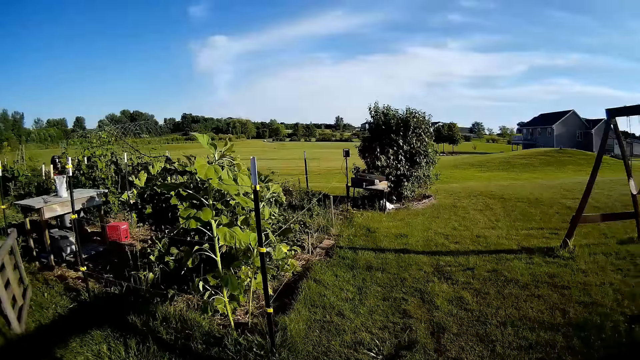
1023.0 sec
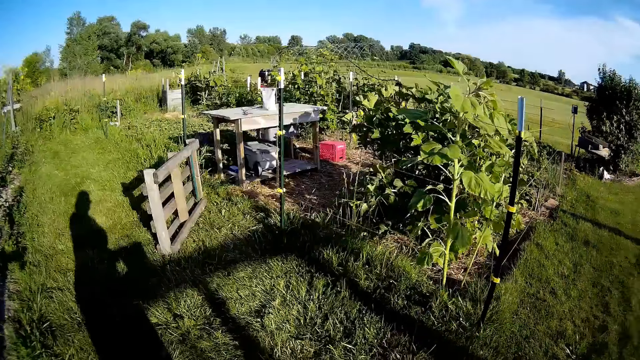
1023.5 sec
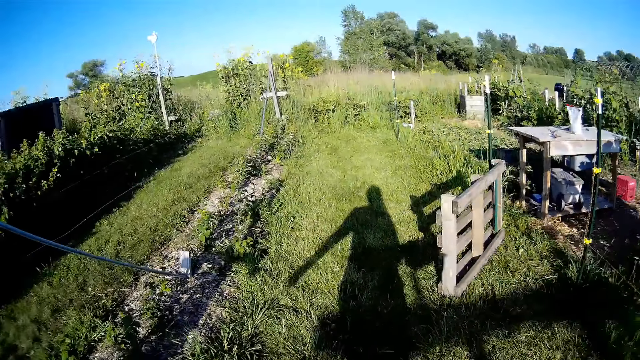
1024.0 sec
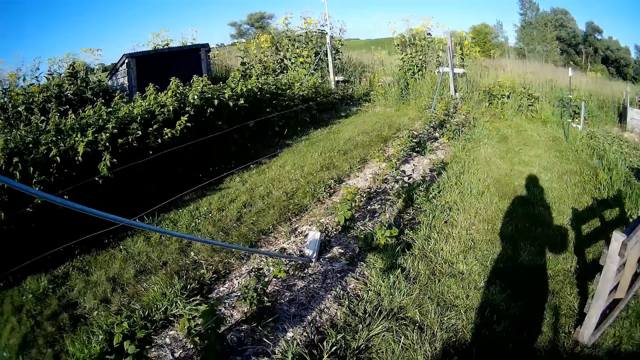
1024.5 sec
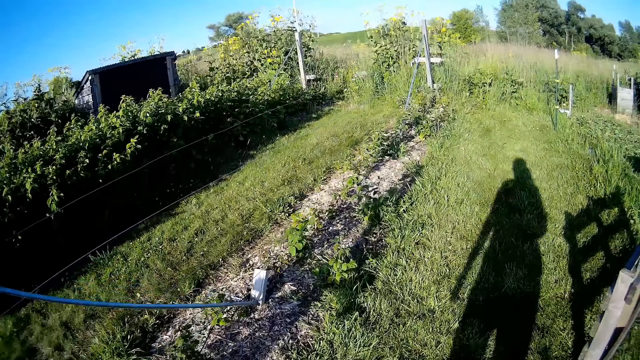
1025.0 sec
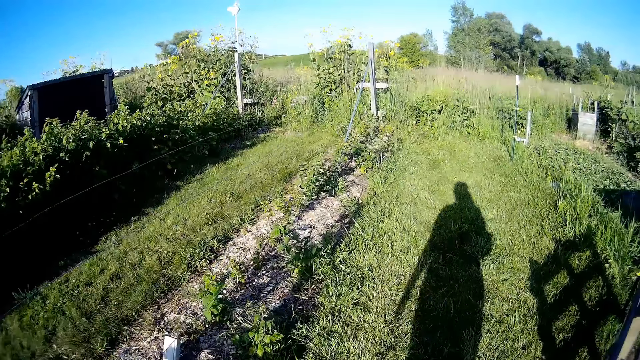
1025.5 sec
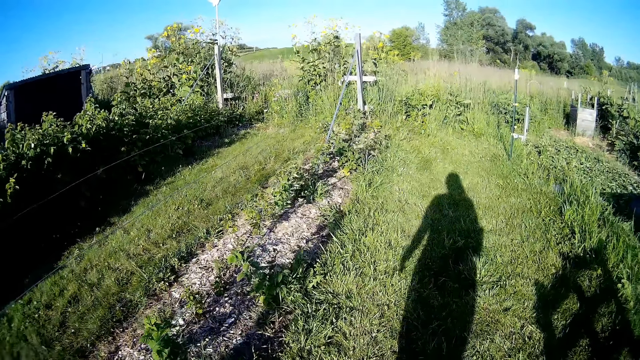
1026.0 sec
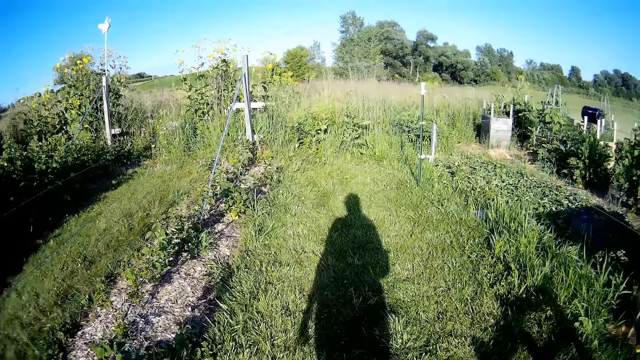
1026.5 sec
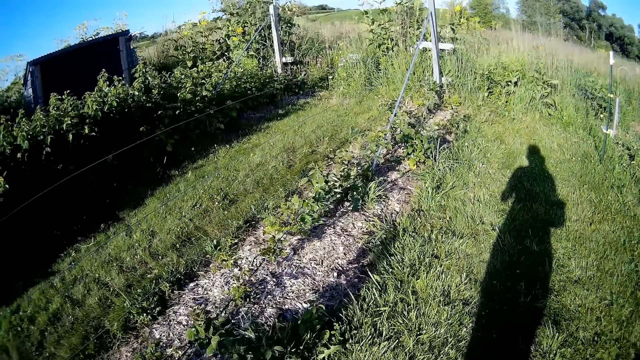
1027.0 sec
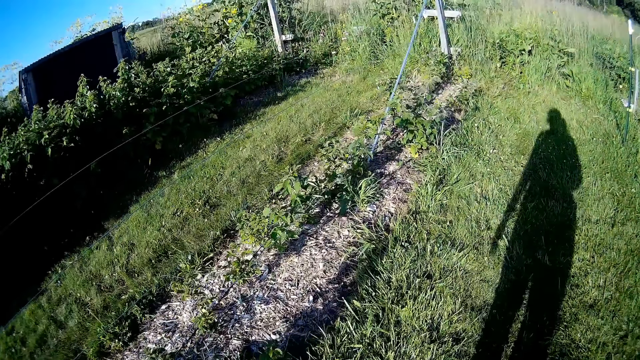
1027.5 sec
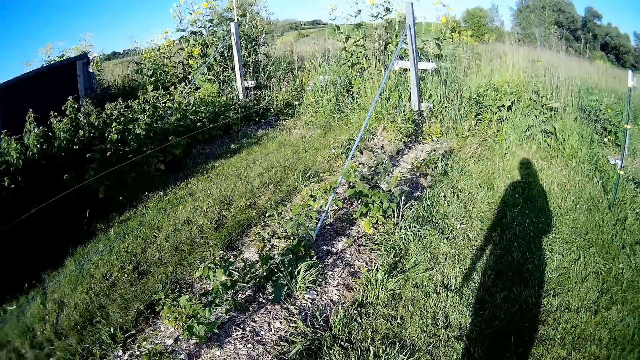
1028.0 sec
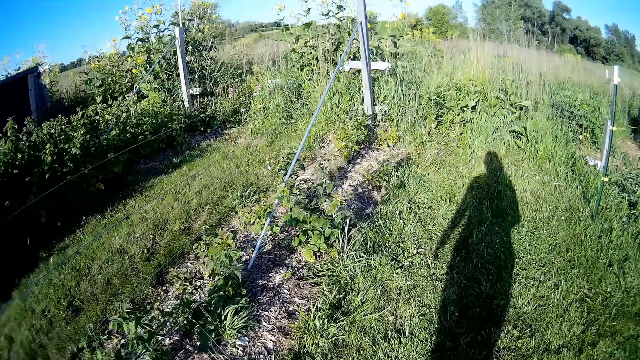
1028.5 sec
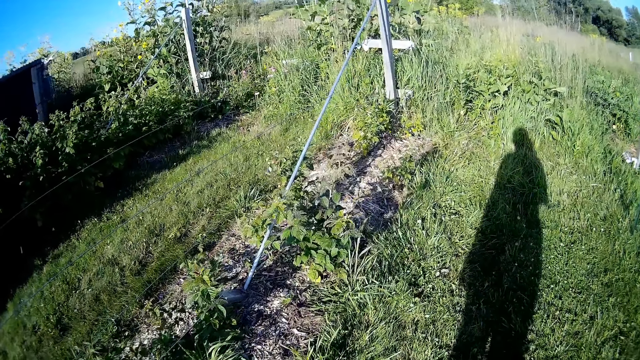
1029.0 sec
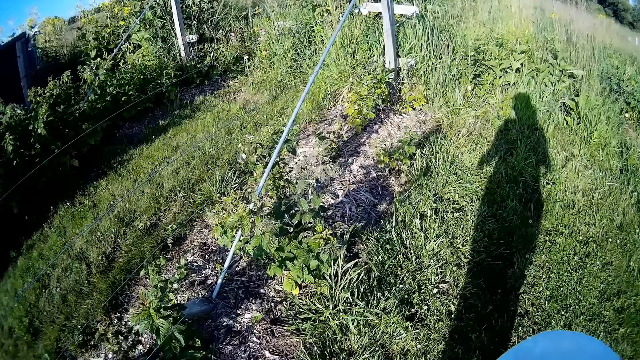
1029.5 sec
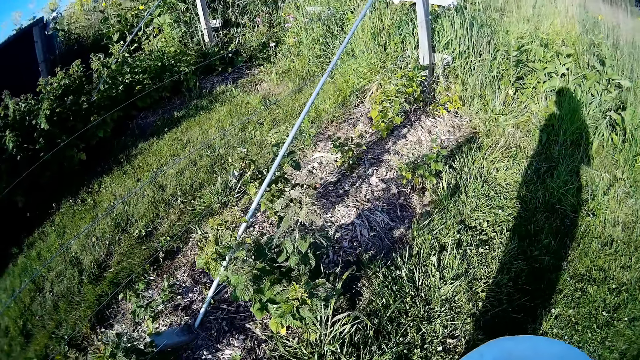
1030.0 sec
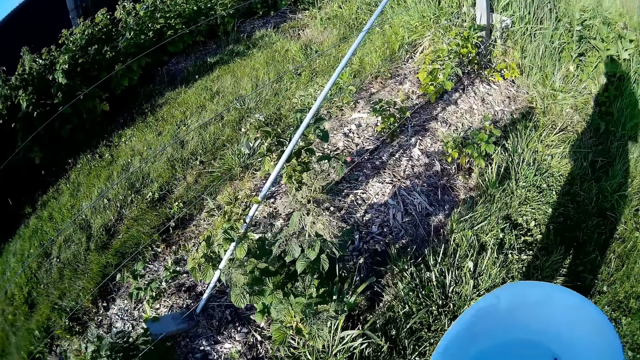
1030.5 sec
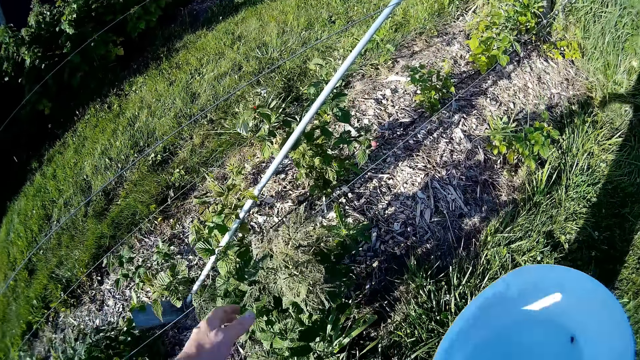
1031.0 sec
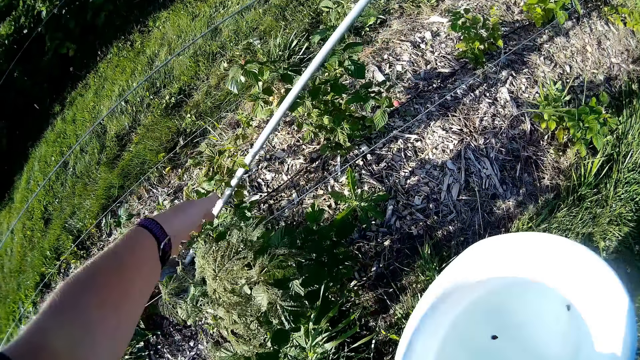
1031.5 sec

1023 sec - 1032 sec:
The camera wearer points out. They look around and walk on the grass.

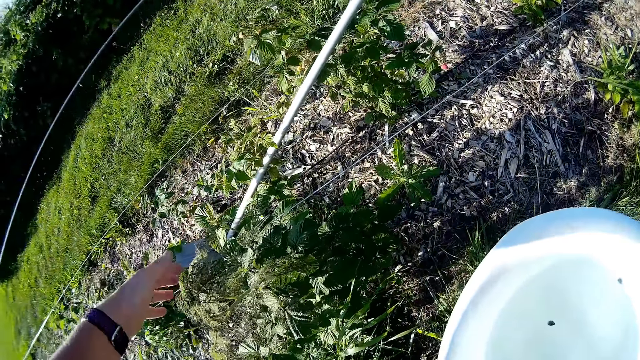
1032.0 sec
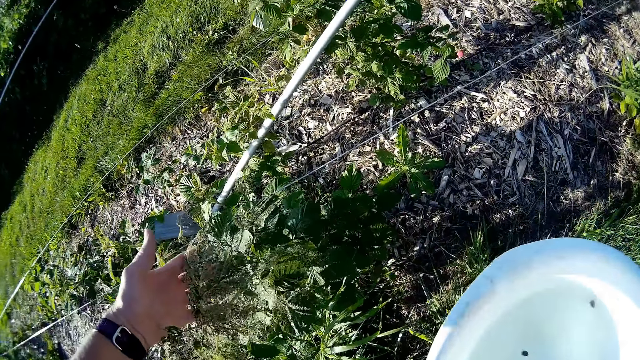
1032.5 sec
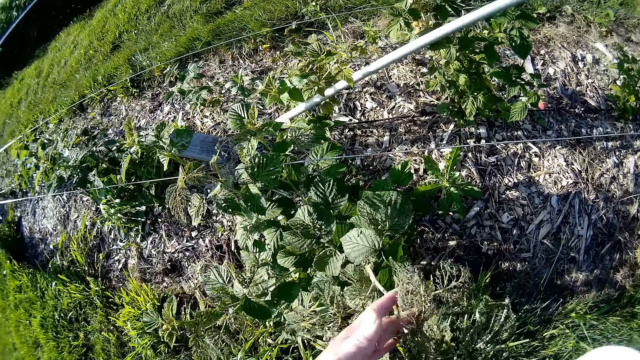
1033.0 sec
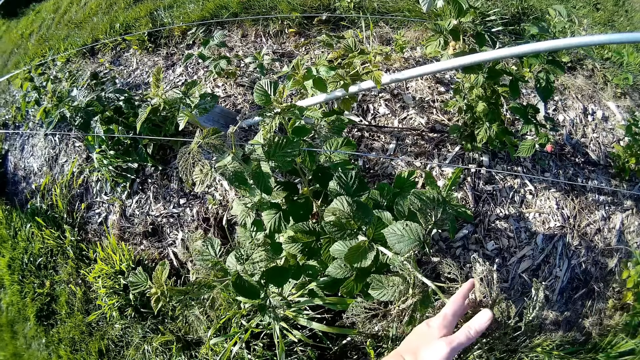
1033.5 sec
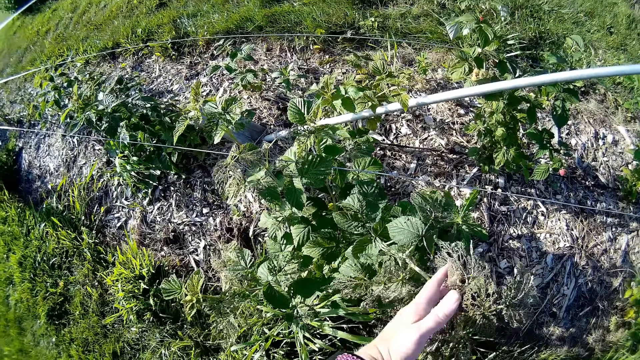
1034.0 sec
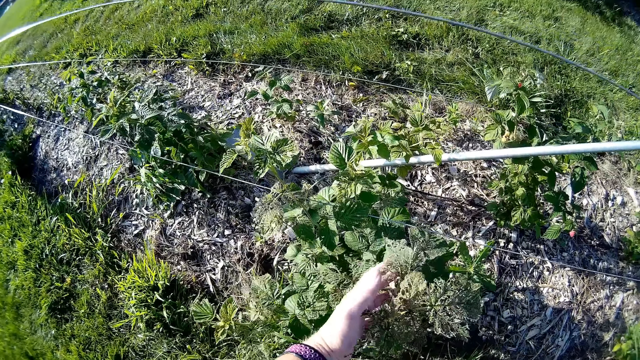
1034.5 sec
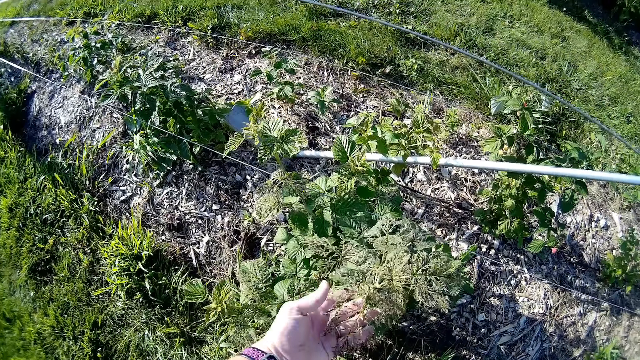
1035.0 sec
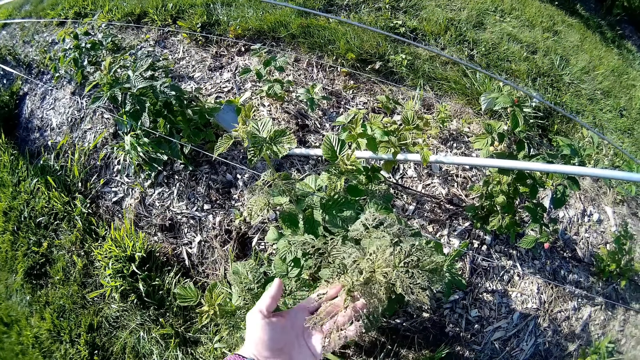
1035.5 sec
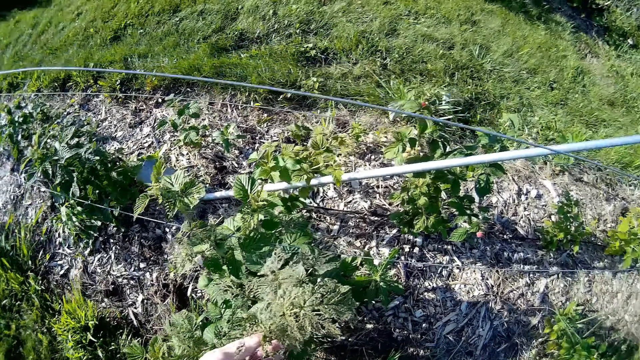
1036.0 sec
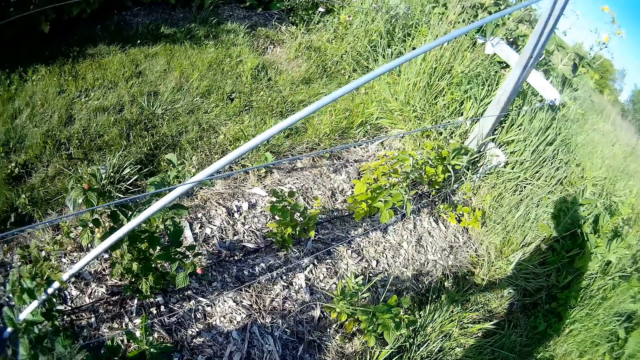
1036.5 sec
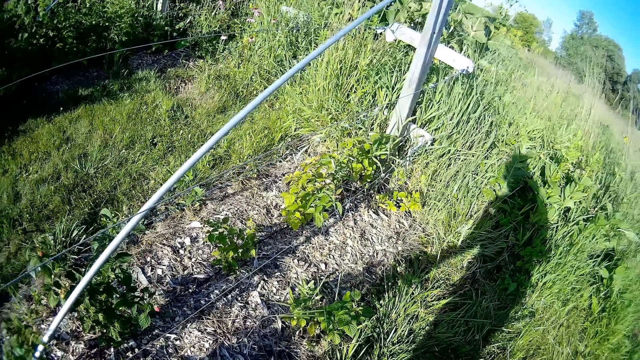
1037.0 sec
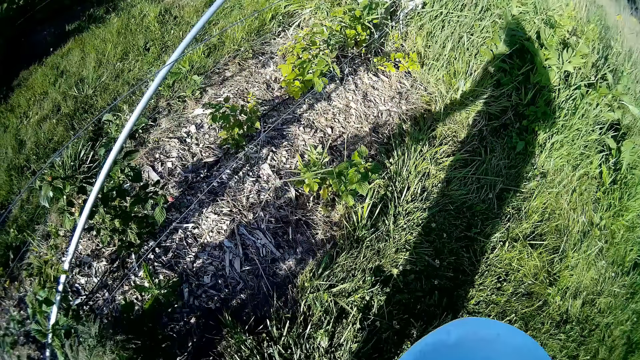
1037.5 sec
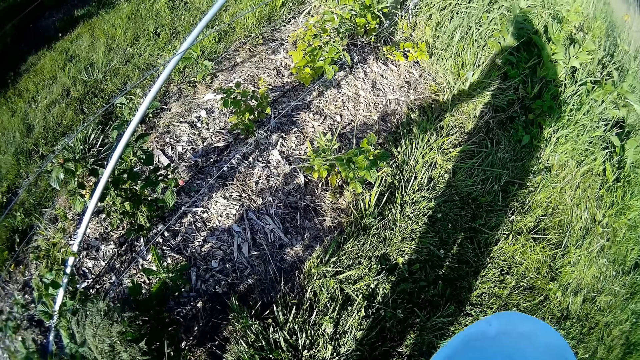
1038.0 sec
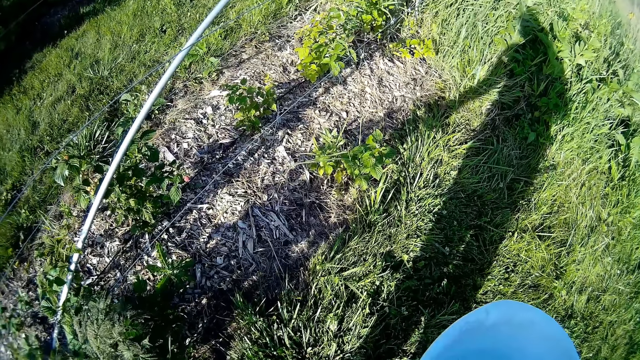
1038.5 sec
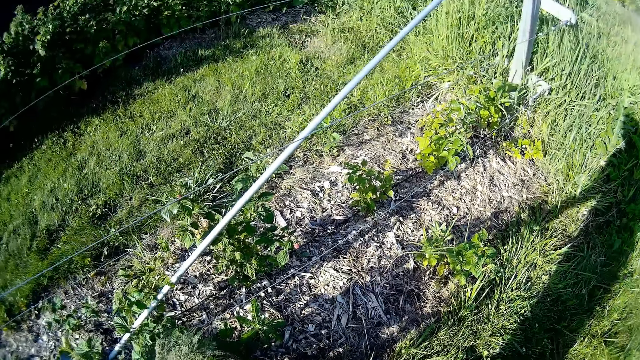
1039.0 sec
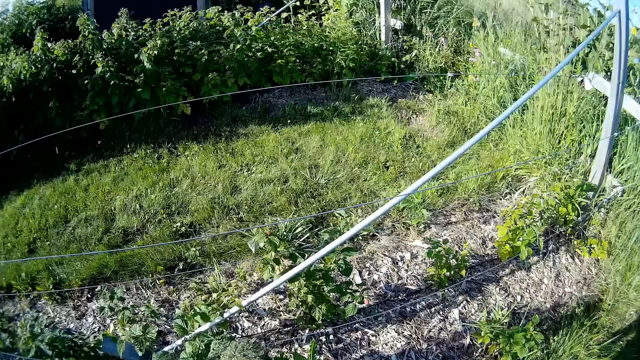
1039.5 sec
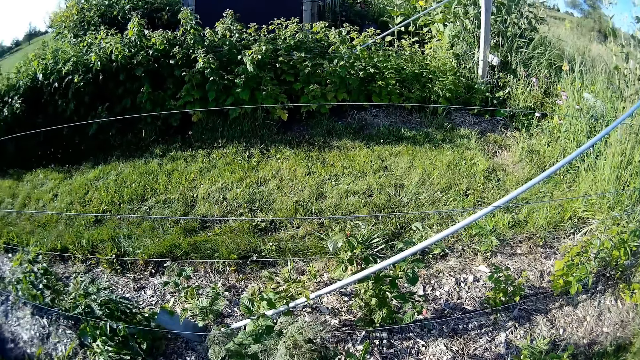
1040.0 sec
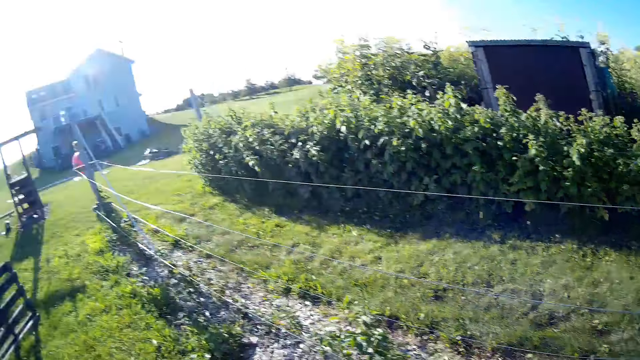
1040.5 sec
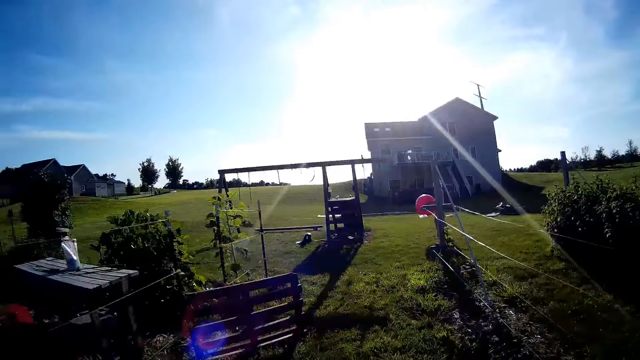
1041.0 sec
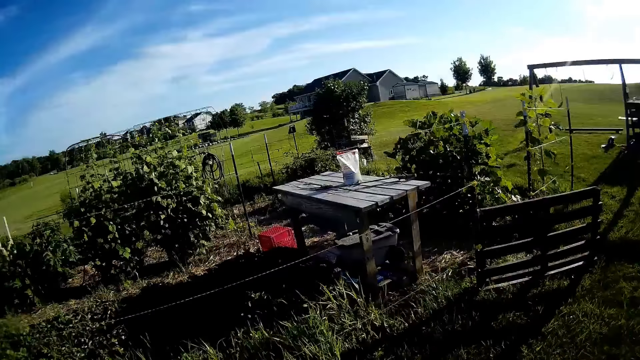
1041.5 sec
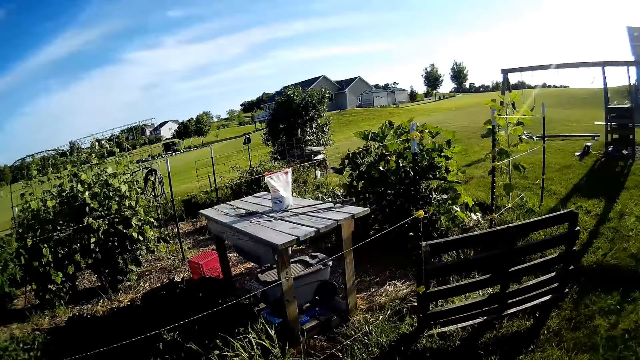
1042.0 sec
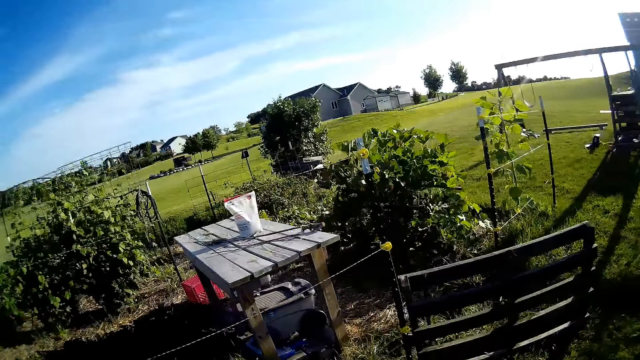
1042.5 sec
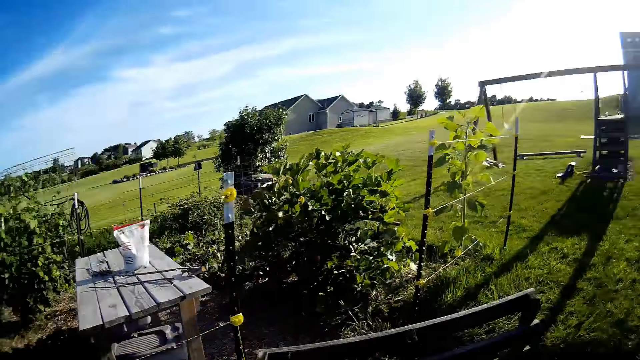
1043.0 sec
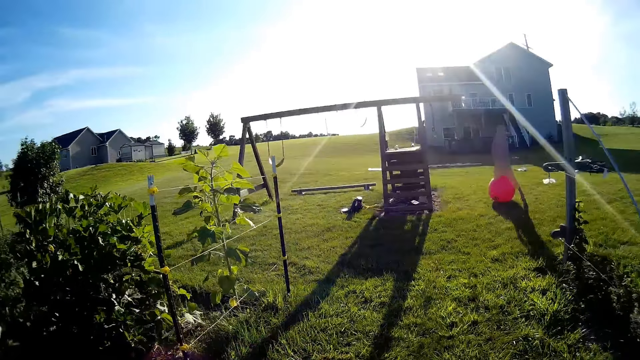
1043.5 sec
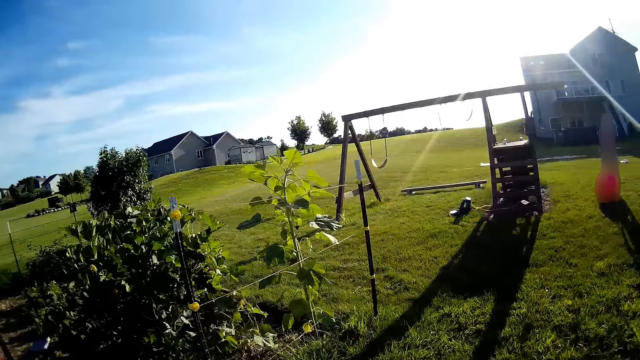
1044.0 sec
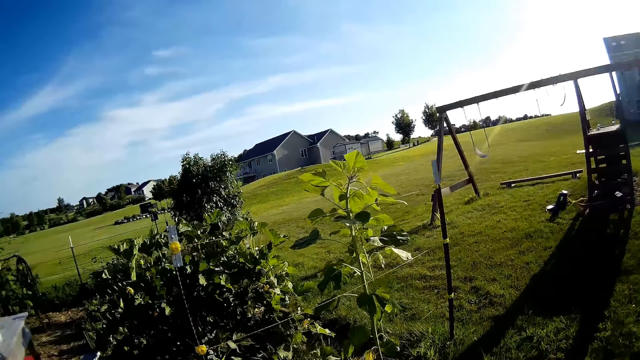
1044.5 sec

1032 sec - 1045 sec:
The camera wearer holds a plant and checks the plant. They turn around and walk round the farm.
